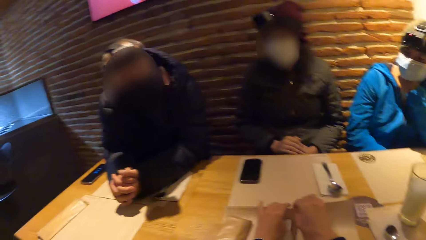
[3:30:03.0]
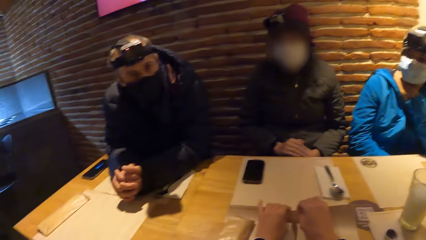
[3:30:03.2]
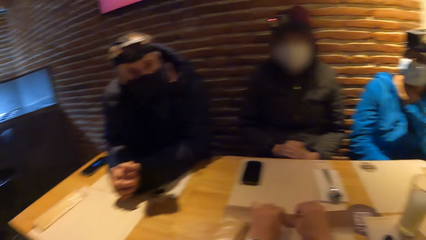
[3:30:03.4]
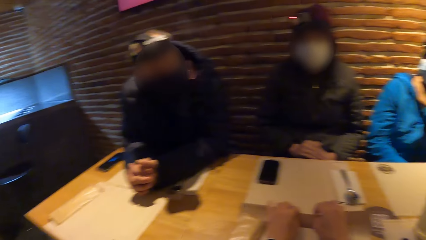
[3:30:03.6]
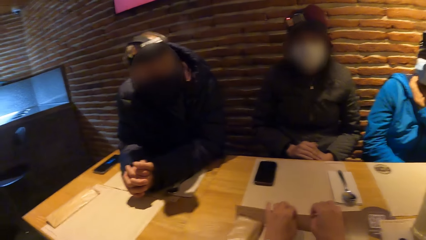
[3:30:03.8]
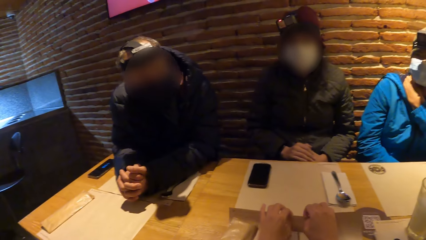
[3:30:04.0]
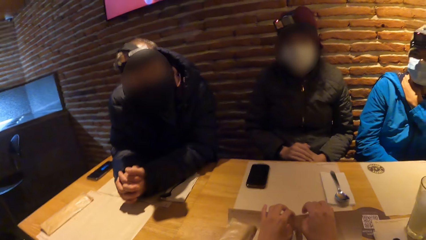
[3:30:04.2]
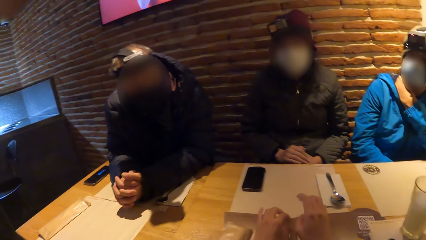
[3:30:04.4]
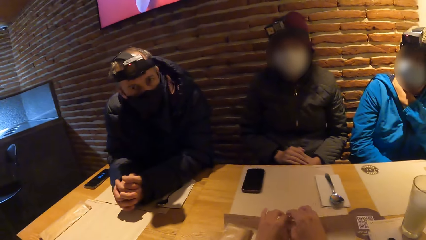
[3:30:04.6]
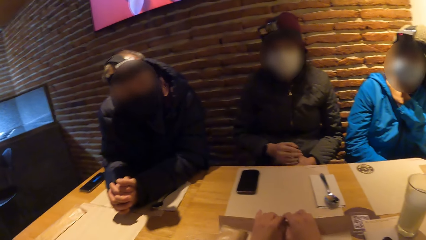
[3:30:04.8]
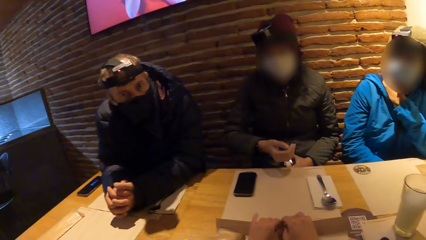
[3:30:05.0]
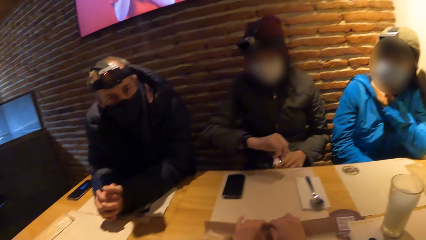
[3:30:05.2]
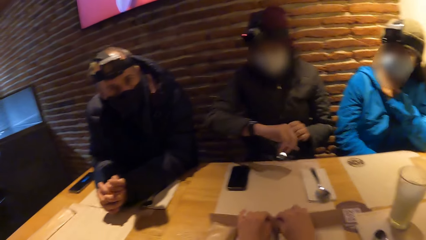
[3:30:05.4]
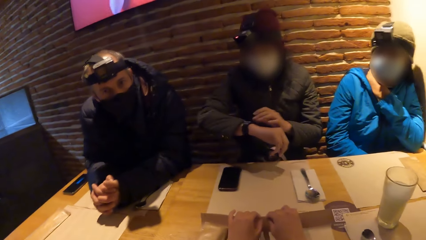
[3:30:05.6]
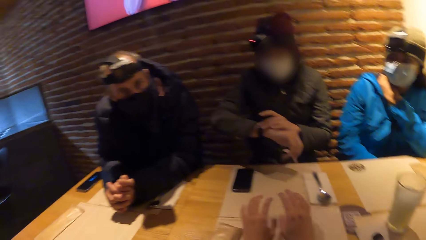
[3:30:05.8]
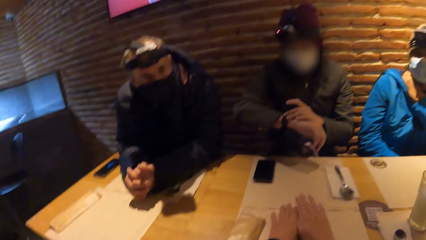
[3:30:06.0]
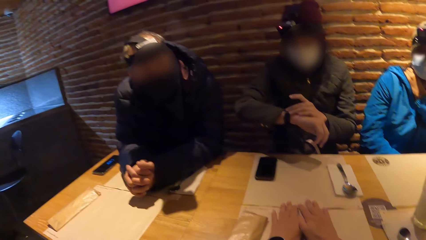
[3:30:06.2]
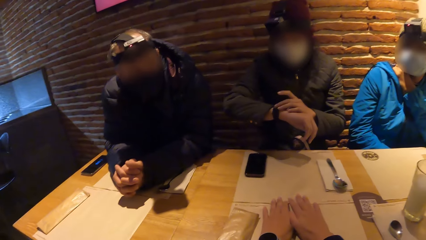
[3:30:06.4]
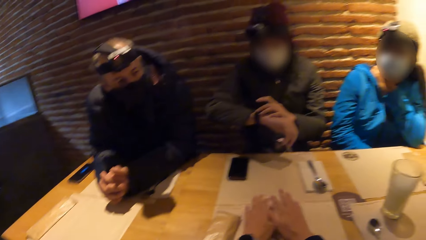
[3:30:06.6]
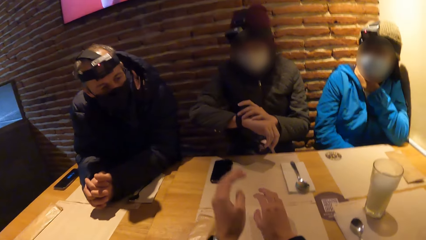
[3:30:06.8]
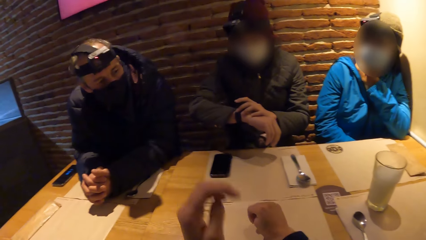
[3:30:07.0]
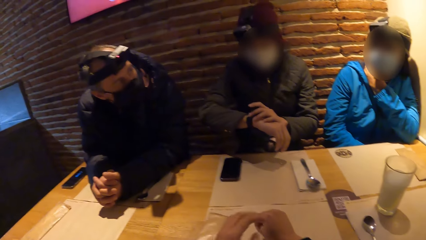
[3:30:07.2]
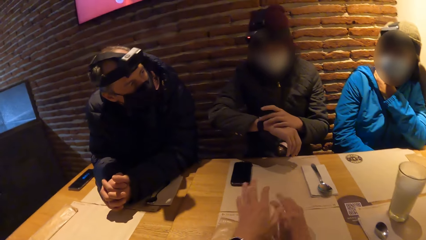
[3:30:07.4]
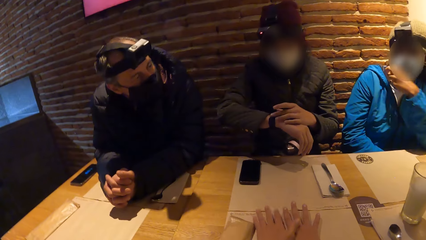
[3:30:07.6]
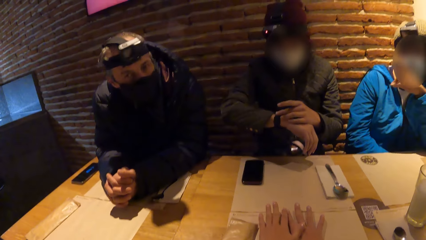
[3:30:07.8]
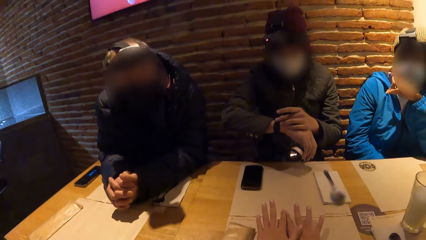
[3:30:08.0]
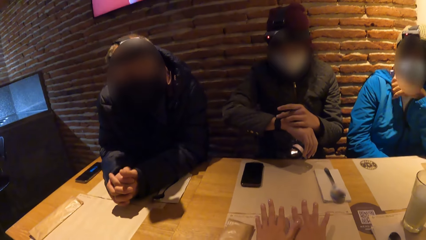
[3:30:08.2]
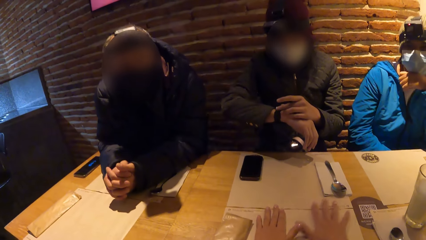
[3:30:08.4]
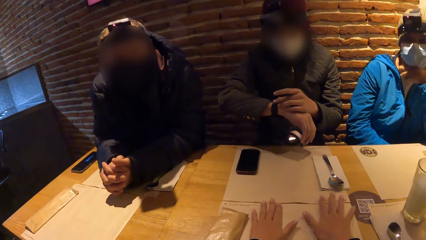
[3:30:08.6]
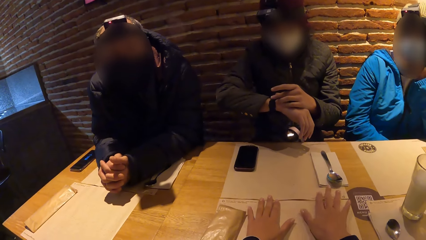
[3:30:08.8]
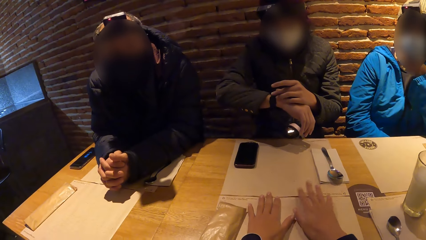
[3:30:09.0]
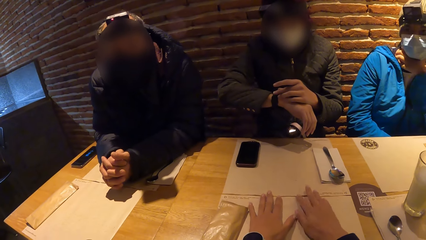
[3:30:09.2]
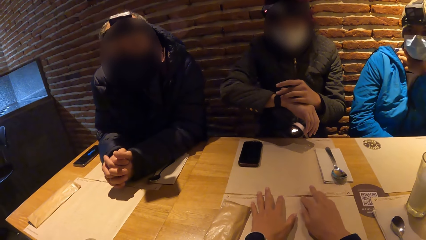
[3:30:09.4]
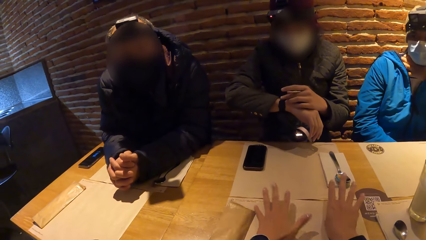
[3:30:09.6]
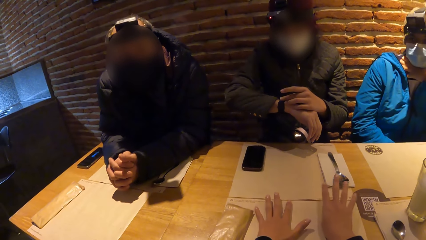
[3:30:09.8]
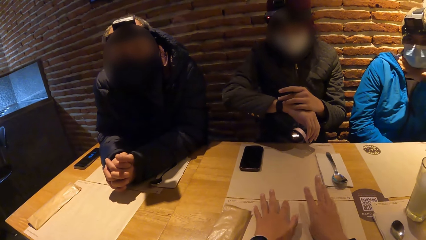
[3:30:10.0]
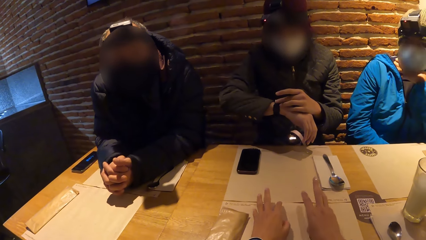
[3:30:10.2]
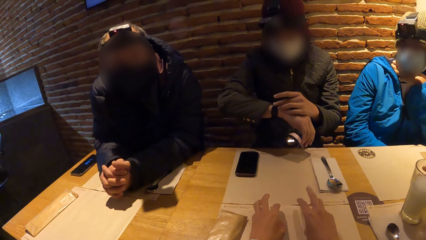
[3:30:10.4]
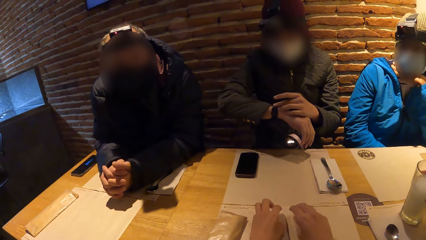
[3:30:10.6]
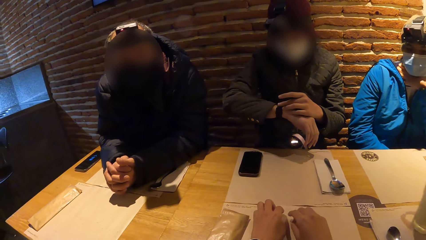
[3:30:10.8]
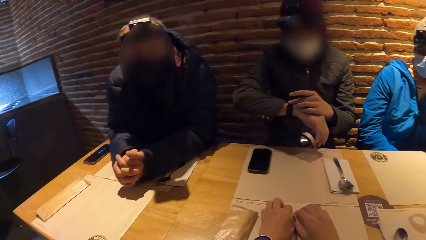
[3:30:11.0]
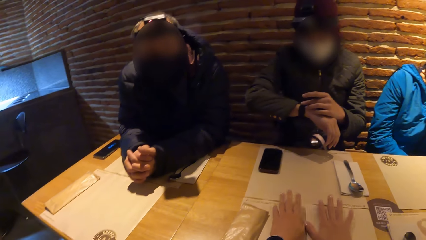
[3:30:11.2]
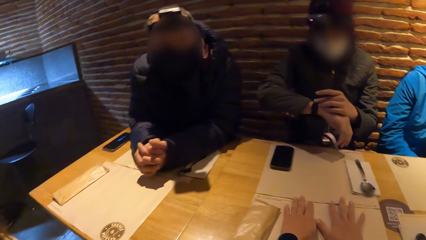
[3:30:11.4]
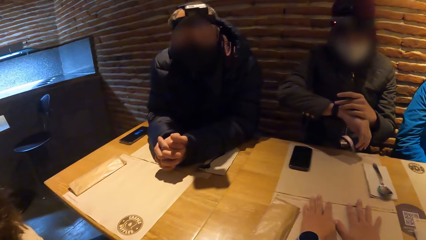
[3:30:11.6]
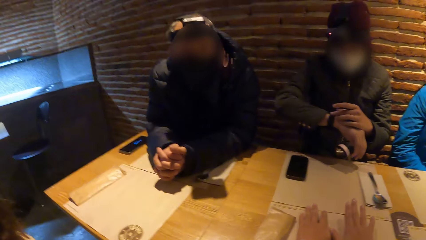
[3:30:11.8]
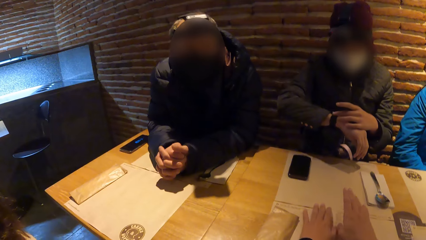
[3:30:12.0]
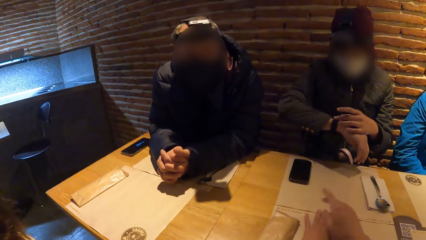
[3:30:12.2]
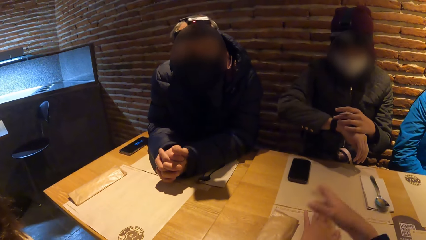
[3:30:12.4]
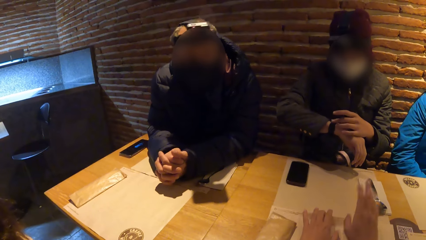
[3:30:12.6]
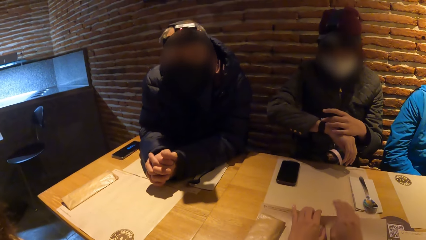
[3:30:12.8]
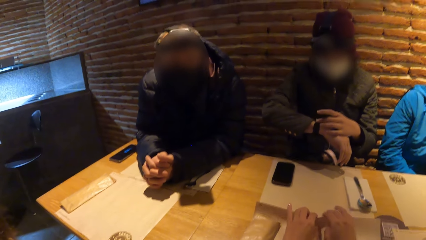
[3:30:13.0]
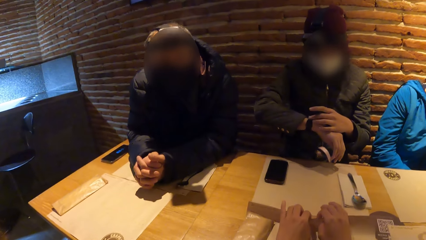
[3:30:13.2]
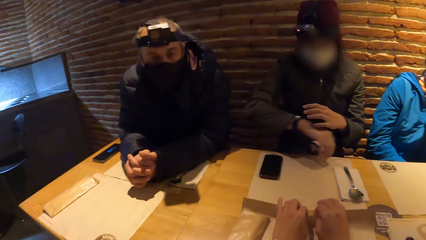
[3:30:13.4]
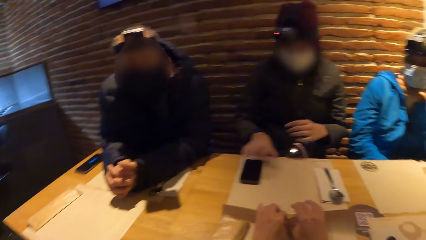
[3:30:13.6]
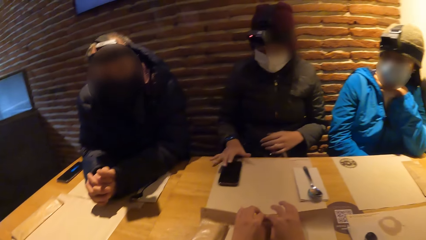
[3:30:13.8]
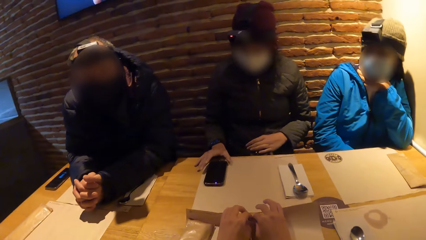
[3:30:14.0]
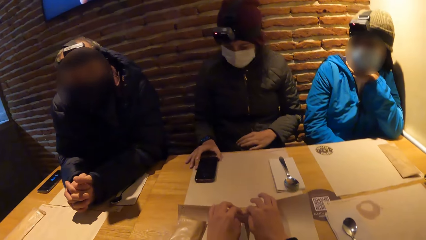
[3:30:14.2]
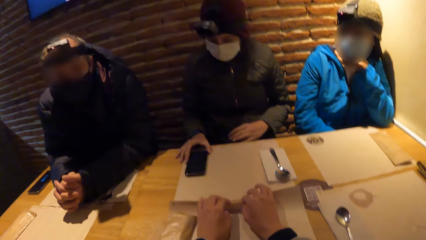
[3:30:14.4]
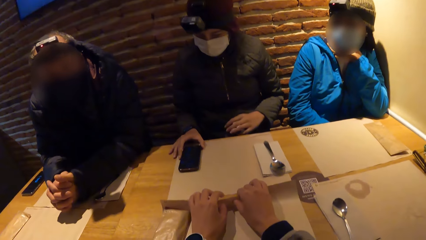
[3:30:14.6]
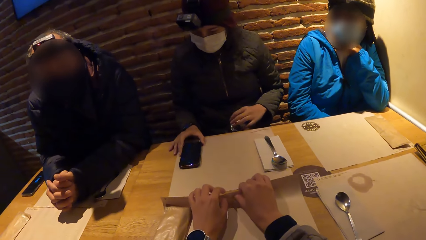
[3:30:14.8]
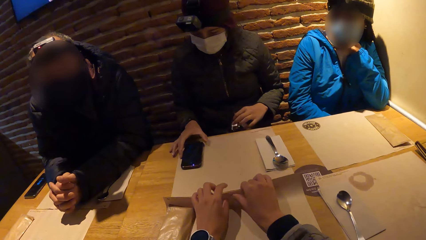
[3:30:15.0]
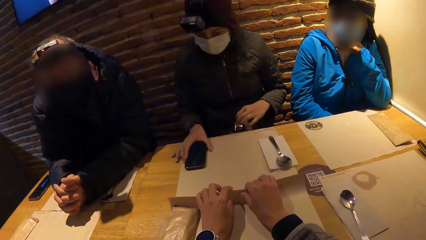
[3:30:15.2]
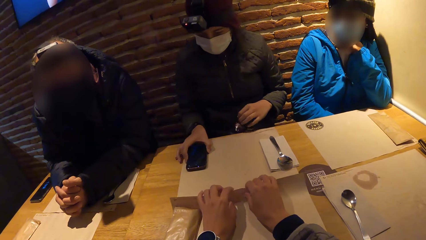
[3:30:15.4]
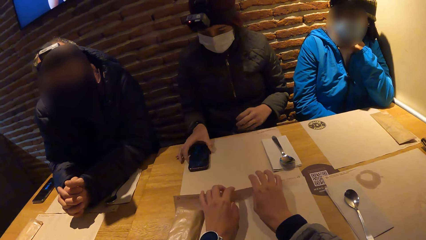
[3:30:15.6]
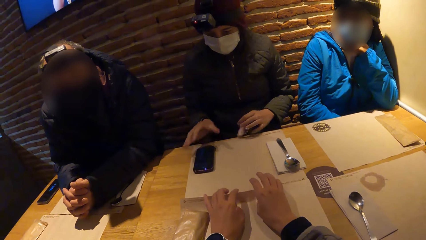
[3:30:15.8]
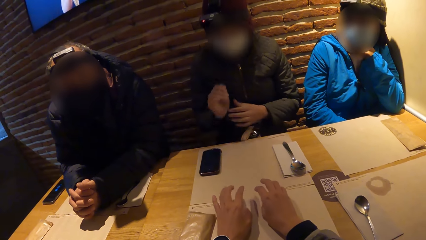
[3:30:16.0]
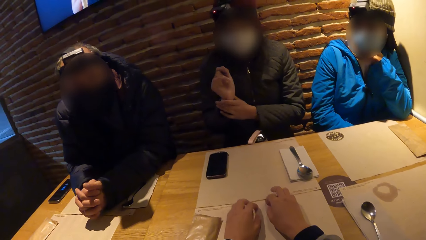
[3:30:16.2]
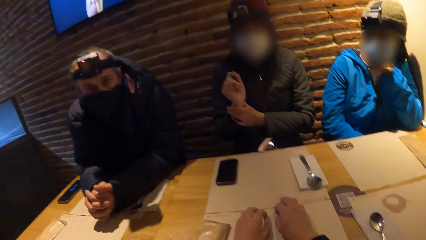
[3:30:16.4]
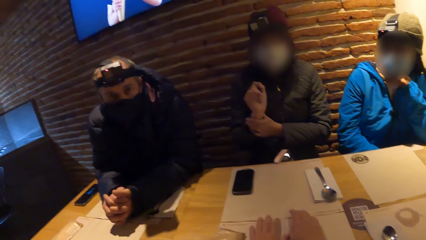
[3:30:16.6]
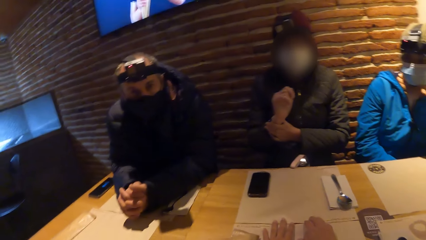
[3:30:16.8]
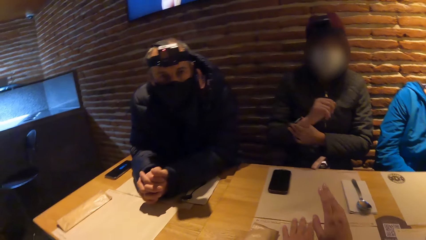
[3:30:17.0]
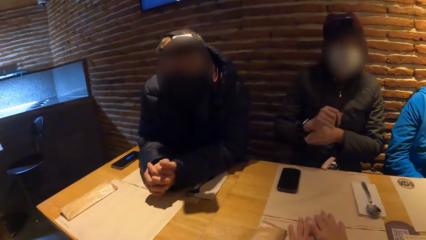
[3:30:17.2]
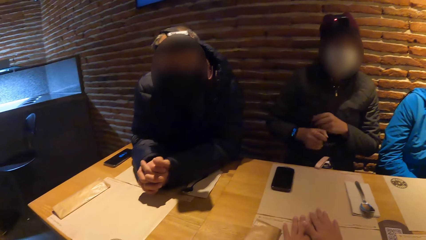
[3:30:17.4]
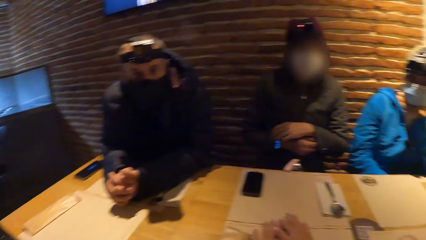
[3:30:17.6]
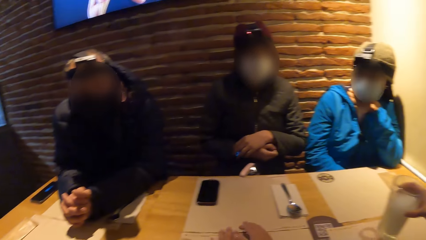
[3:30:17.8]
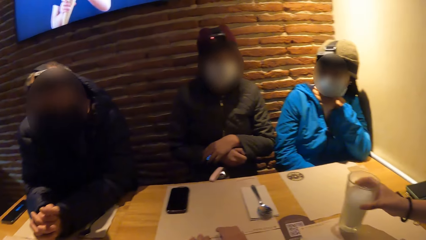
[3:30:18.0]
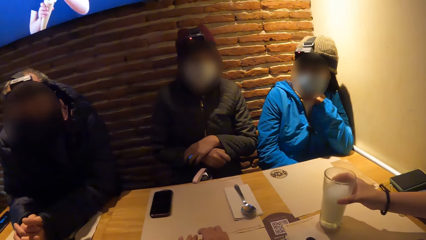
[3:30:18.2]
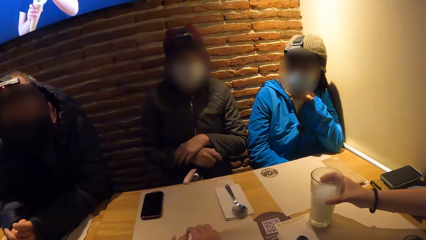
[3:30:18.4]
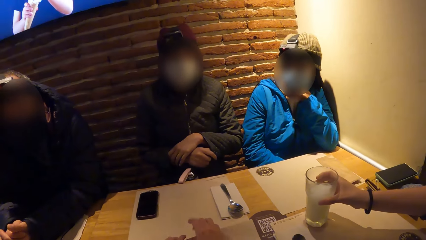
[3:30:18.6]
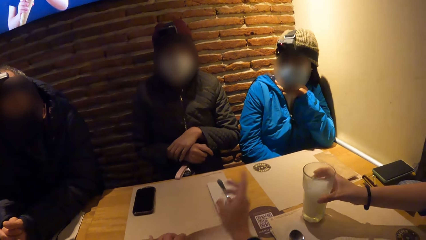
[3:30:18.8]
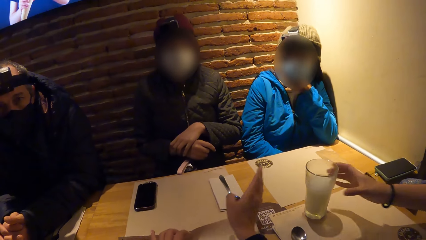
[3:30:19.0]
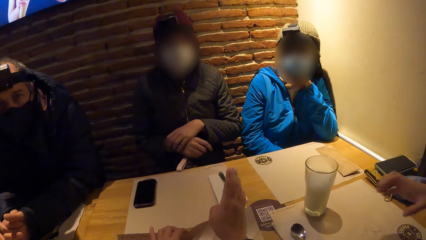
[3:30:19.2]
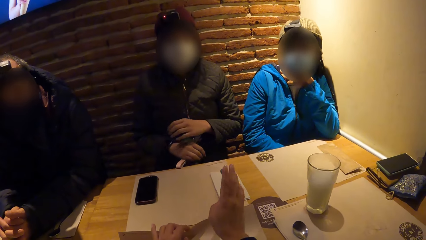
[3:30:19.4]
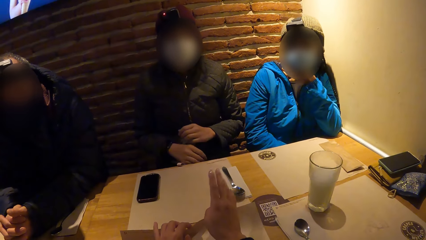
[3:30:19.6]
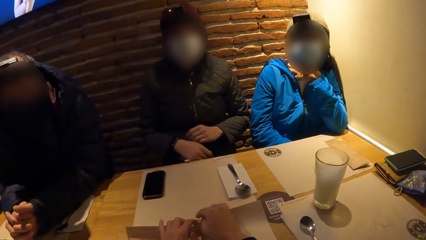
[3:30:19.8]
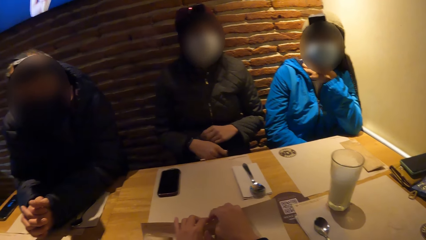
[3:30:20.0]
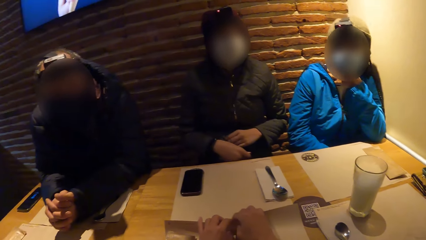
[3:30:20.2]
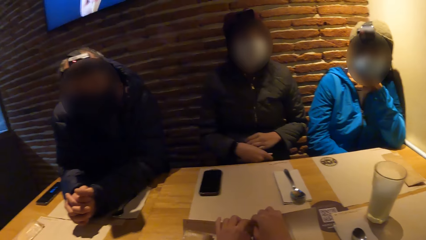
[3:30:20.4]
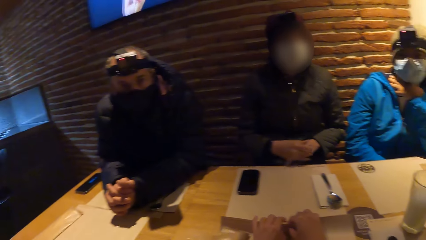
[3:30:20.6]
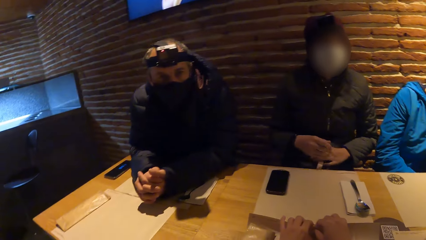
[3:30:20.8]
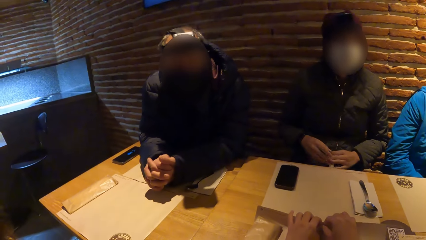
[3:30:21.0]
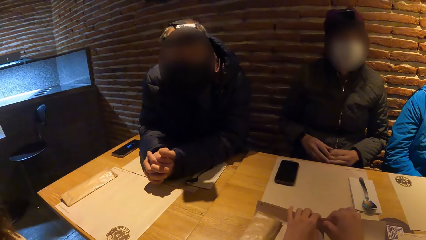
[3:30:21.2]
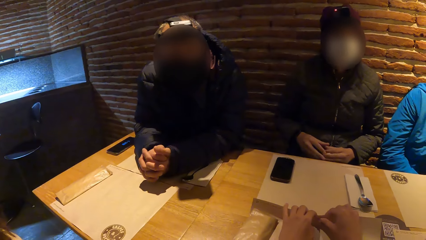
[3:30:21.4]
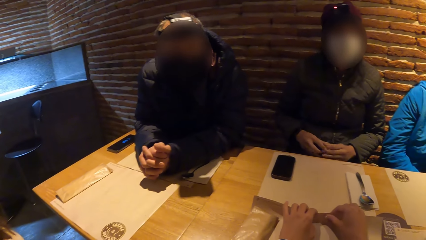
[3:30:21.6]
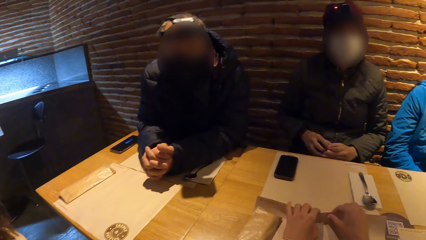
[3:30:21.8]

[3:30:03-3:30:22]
A woman adjusts a wrist watch on her right hand with her left hand. The camera wearer interacts with a man. They gesticulate with both hands on the table. They hold the paper. Another woman operates a phone on the table with her right hand. The first woman adjusts the wrist watch on her right hand with her left hand. Another man drops a glass cup on the table with his right hand.
